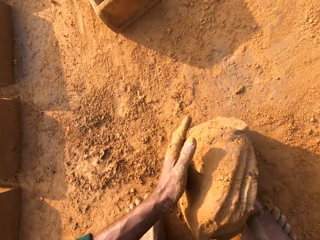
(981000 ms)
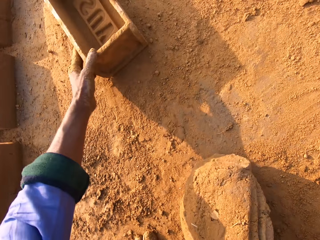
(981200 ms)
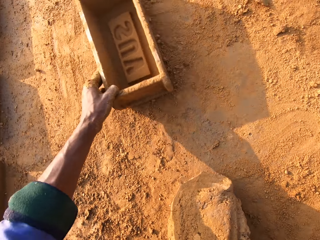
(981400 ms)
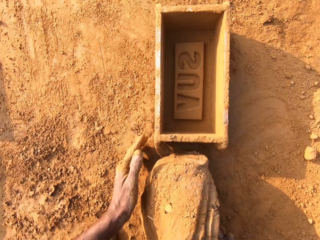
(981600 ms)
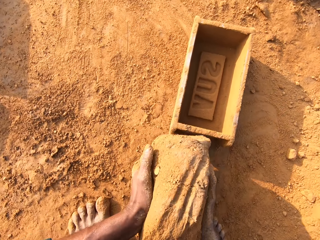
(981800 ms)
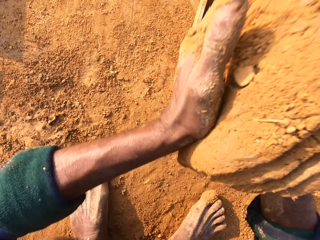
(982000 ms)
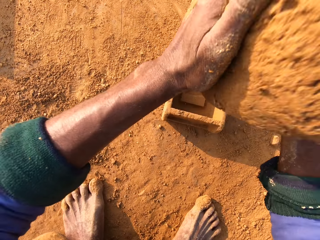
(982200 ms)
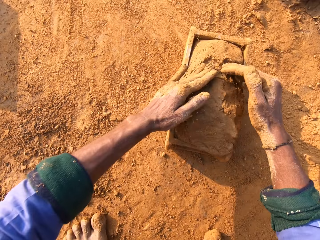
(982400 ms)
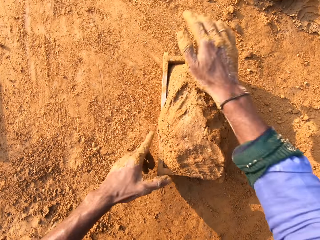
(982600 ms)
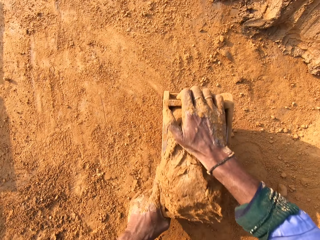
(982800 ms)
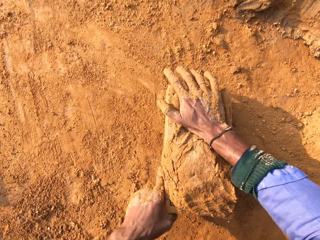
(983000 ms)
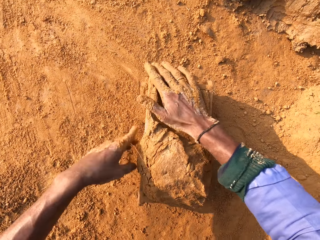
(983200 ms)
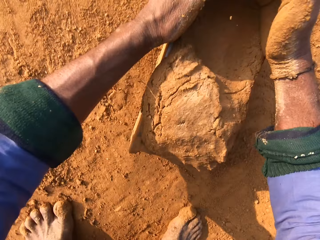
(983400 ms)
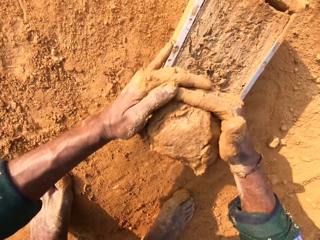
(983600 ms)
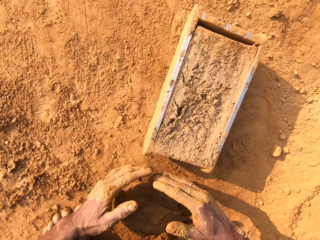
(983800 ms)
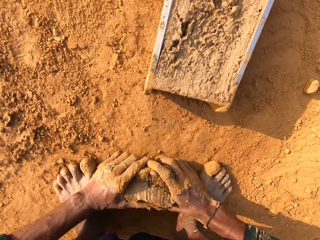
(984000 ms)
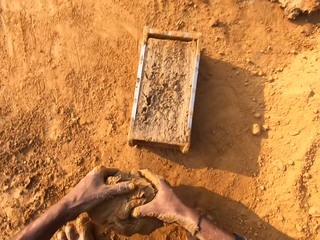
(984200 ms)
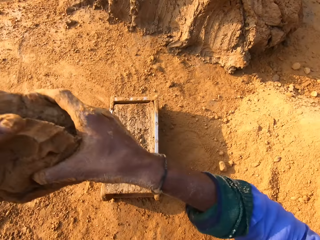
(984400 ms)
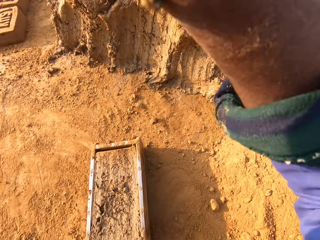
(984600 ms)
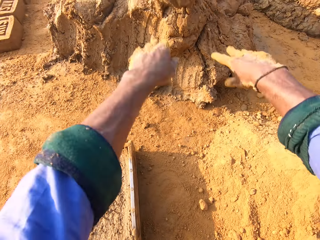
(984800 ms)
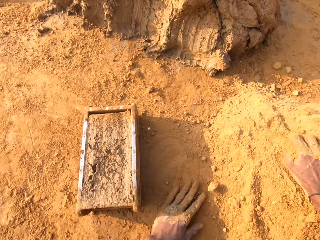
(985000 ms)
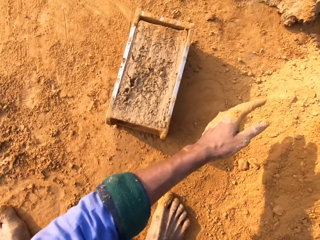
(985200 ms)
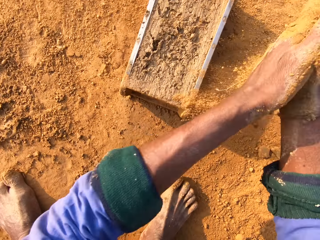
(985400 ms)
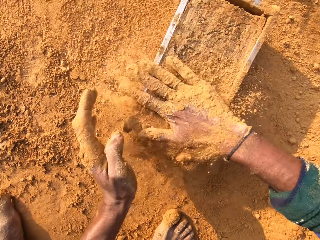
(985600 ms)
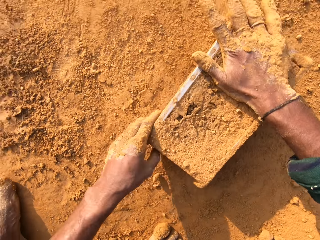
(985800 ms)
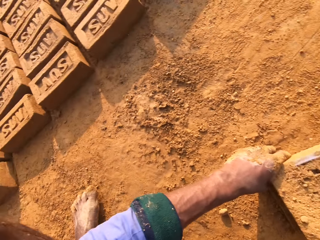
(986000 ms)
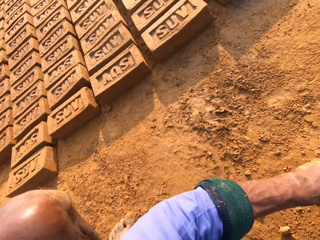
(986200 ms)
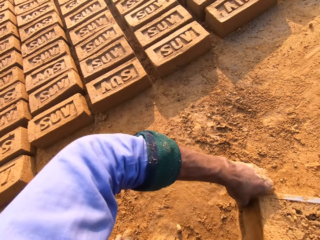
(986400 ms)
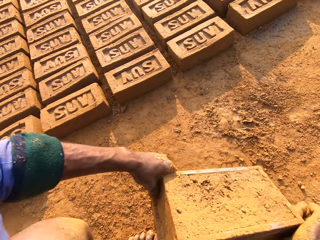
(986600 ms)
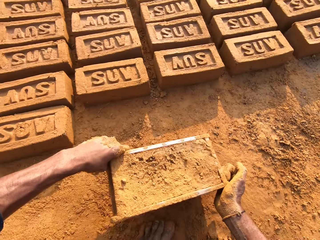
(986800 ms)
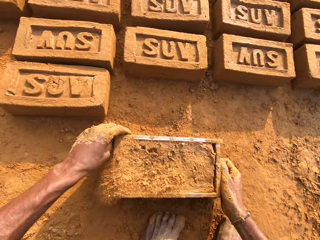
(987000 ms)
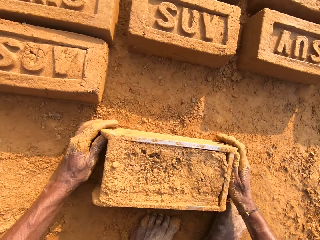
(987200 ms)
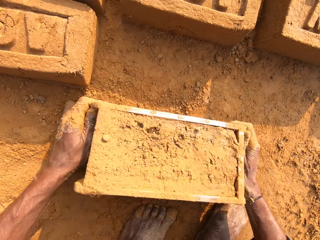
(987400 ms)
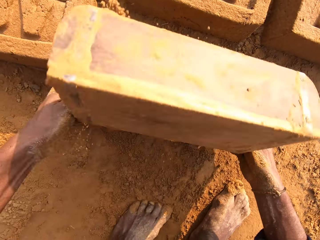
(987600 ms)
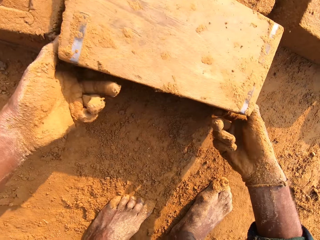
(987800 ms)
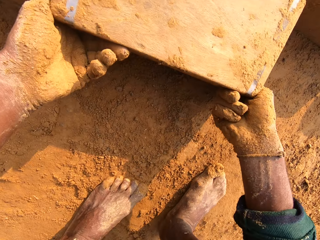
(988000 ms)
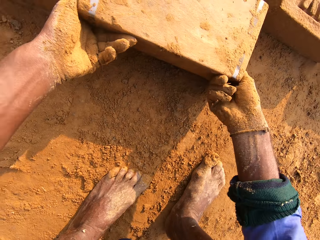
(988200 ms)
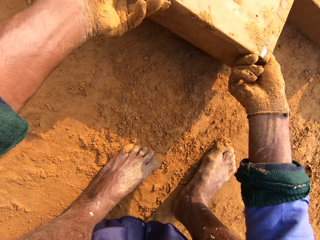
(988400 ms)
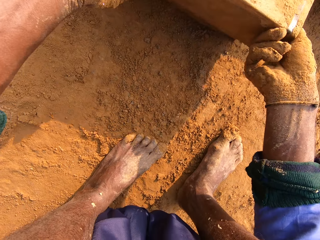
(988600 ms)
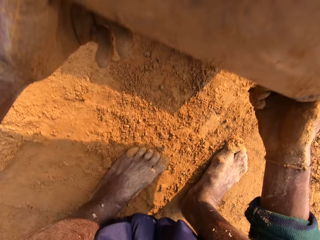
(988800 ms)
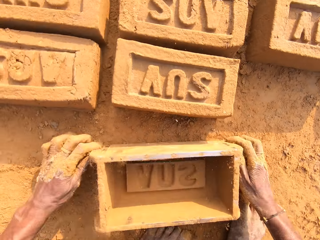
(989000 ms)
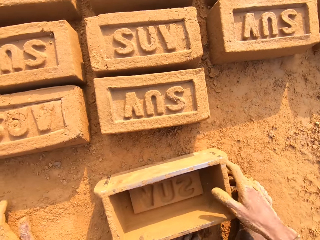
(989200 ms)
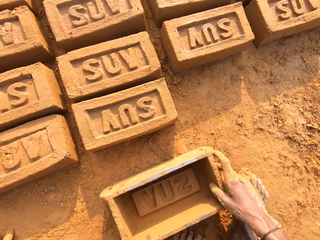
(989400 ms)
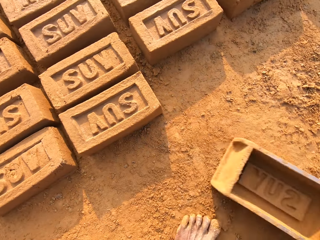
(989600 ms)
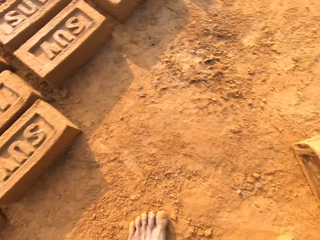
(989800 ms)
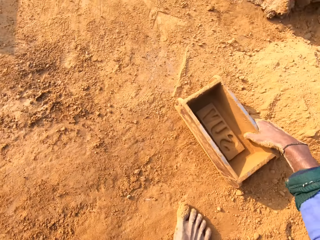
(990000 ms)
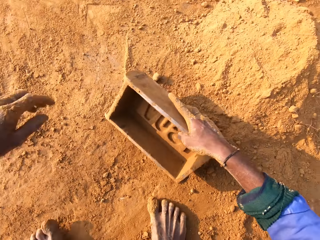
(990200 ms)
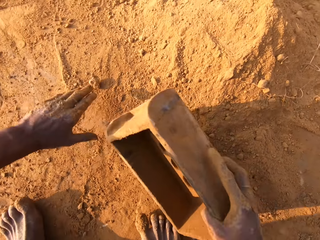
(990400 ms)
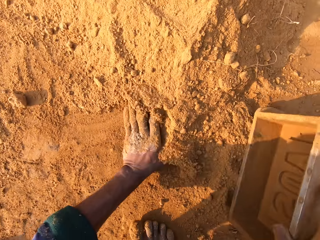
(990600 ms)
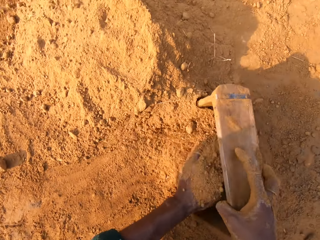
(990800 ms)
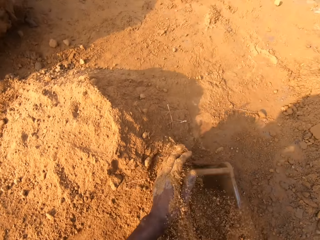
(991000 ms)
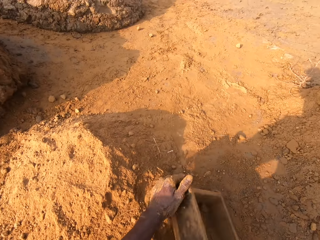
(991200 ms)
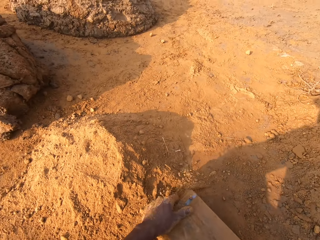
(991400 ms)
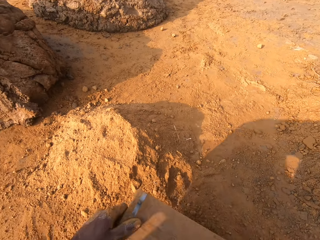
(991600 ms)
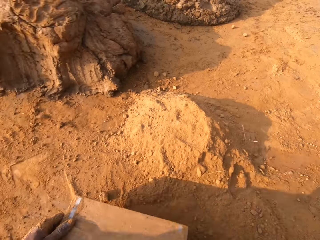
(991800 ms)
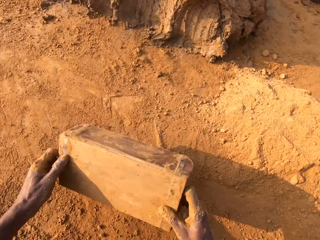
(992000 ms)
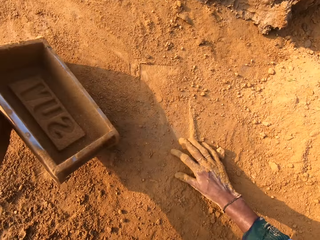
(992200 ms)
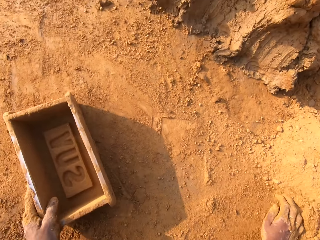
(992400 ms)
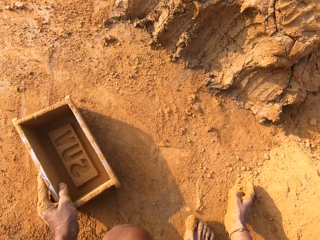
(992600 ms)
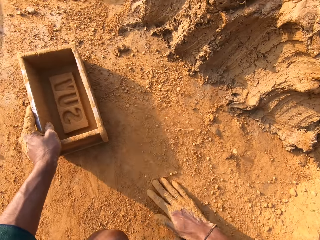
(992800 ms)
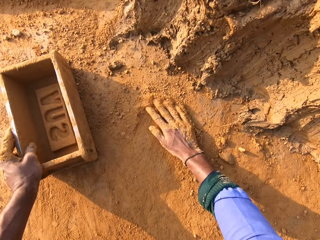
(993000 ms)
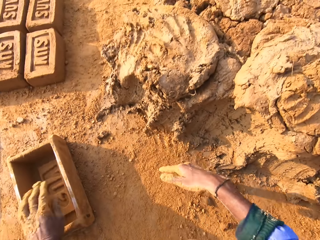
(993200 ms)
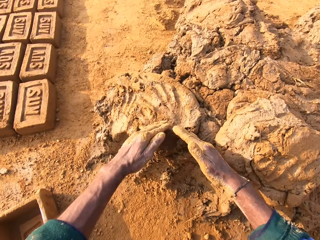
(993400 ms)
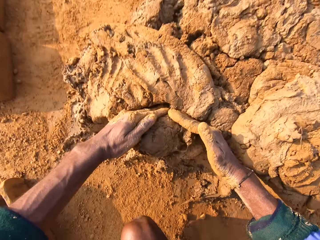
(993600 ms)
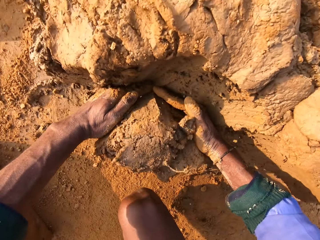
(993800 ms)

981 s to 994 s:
The camera wearer moves the clay molding box or brick mould closer. They throw the clay into the brick mould. They remove the excess clay from the brick mould. They throw the small clay on the big clay. They wipe the hands with the soil. They move the brick mould. They flip the clay molding box on the ground. They pour the clay from the brick mould. They remove the brick mould. They move the brick mould. They put the soil into the brick mould. They scoop the soil in the clay molding box. They pour the soil on the ground.

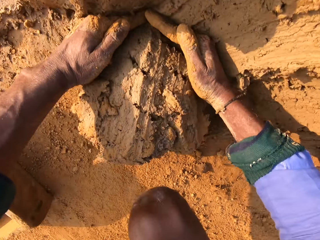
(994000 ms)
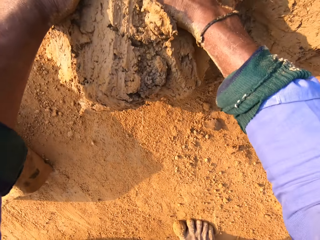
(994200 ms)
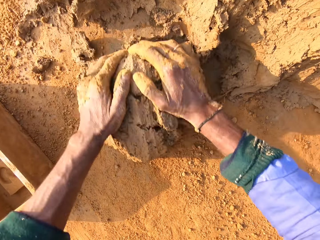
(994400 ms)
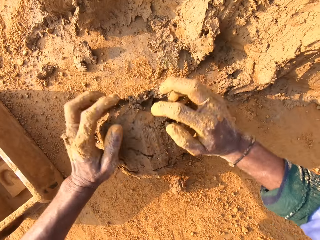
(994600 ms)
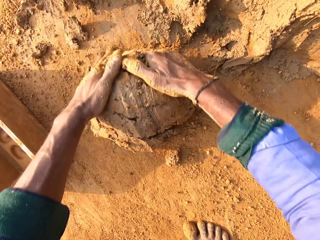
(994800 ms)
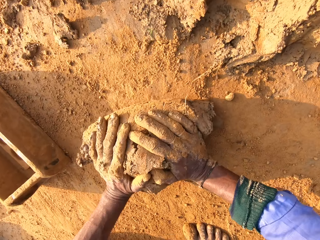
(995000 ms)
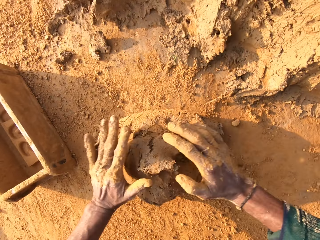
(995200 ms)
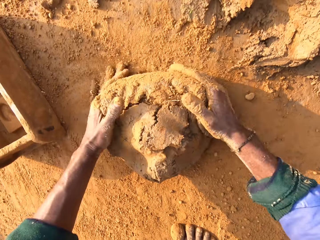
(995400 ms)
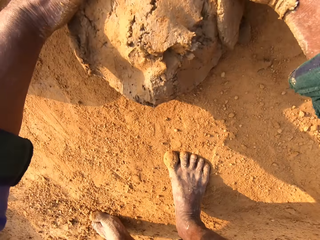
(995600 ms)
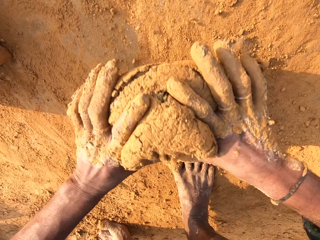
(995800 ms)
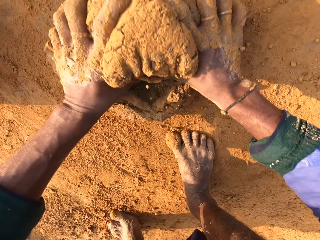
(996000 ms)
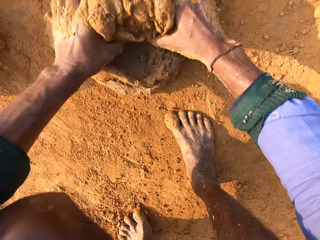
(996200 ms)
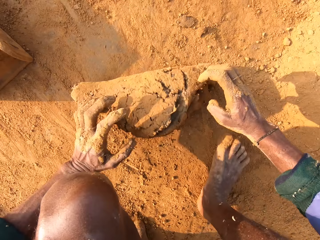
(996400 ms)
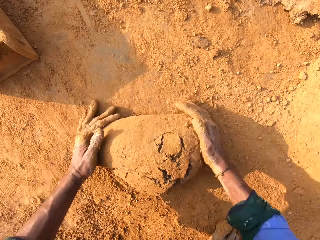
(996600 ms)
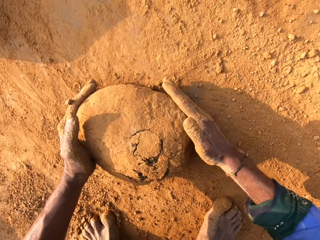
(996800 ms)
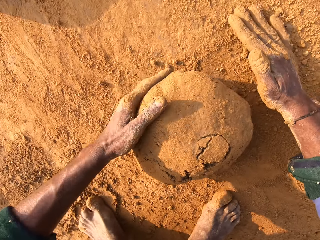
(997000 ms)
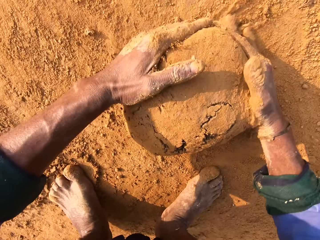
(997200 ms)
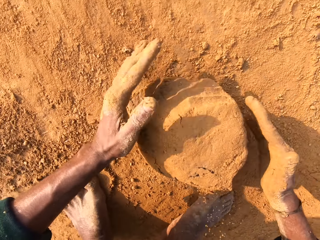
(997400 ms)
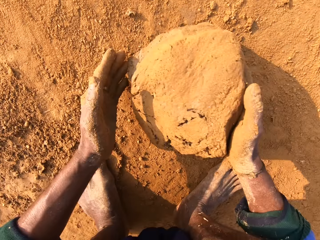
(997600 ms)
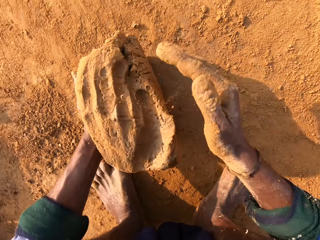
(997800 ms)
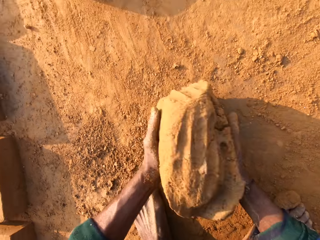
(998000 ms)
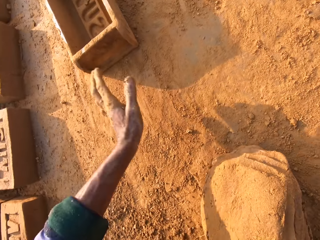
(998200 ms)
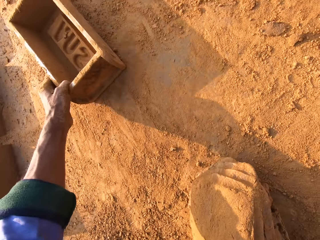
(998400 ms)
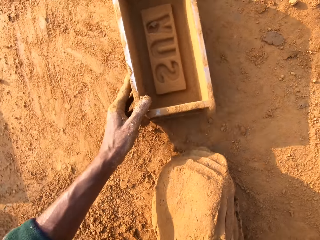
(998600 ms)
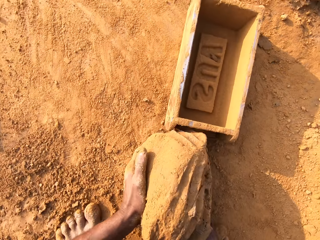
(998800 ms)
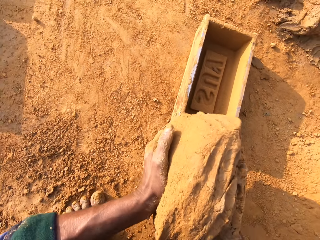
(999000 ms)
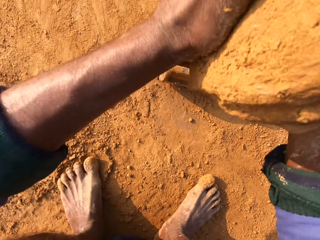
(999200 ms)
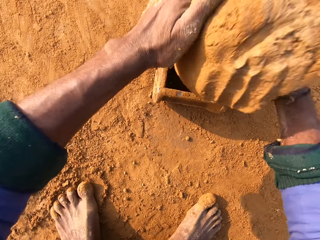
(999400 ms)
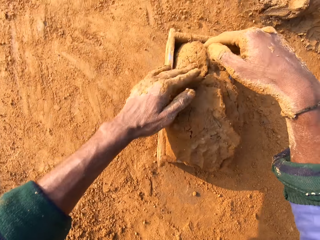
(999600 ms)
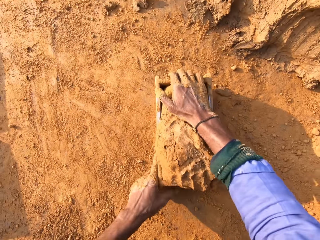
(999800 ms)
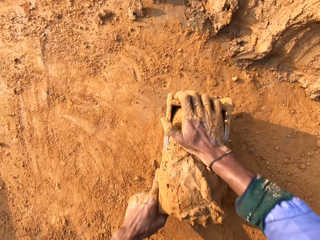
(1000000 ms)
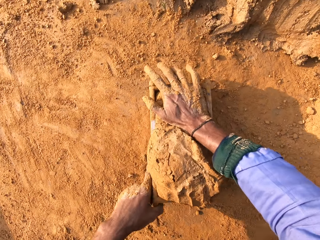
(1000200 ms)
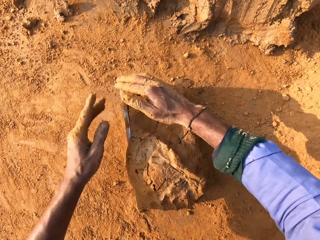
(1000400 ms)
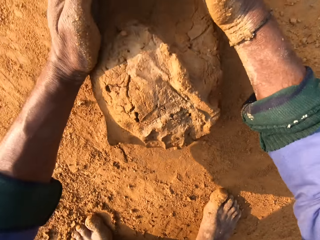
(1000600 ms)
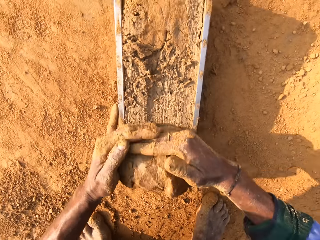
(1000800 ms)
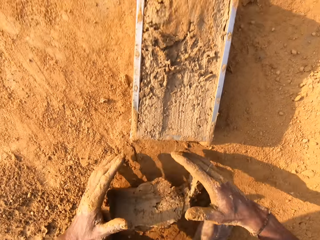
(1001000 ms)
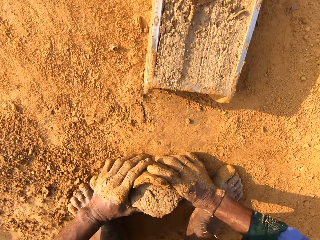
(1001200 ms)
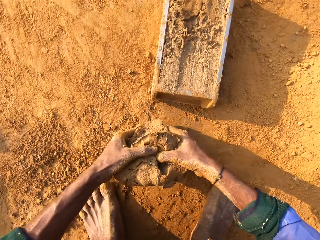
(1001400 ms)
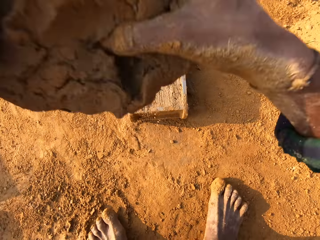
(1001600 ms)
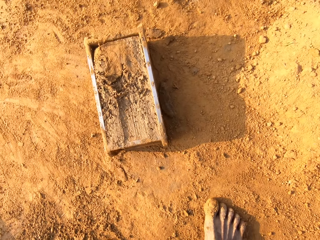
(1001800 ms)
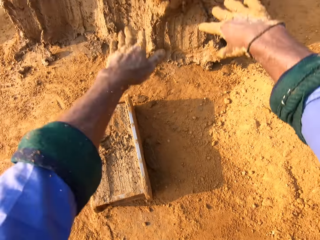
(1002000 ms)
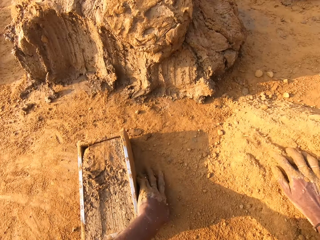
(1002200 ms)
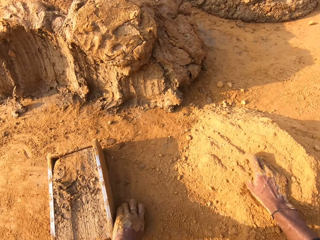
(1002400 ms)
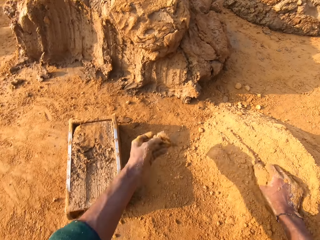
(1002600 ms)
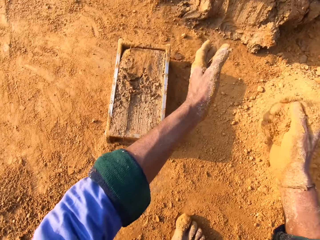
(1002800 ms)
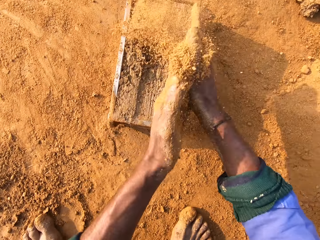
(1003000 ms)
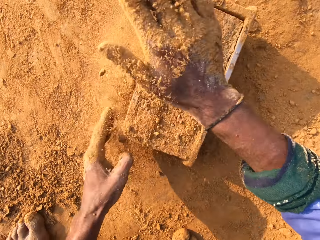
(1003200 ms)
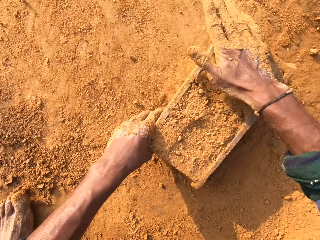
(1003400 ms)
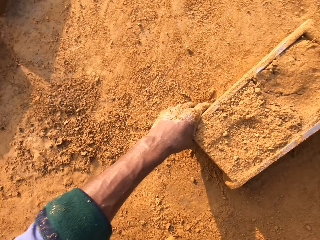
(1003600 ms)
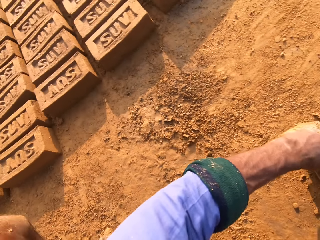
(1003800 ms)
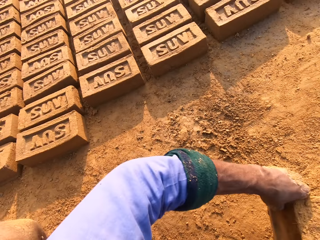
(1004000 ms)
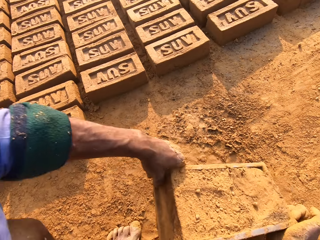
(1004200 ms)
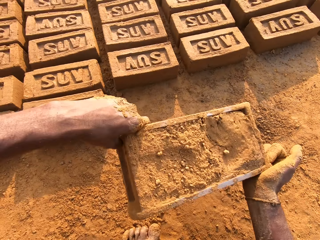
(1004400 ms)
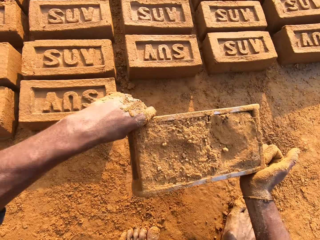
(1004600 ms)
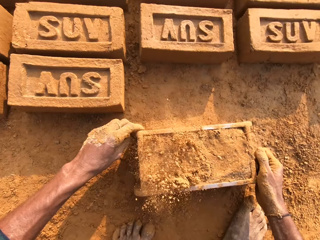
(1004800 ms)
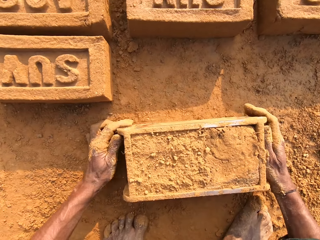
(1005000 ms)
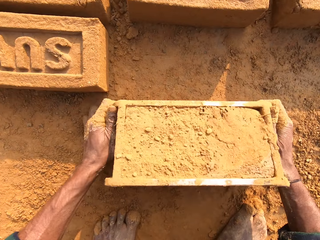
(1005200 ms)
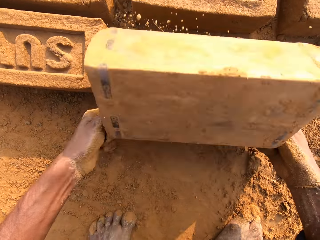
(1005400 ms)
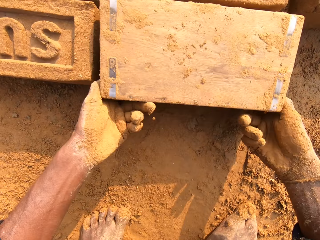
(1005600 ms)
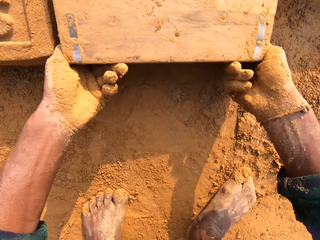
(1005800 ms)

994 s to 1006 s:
The camera wearer scoops the clay from the ground with hands. They mold the clay with hands and roll the clay on the ground. They move the brick mould or clay molding box closer. They throw the clay into the brick mould. They press the clay on the brick mould. They remove the excess clay from the brick mould. They throw the small clay on the big clay. They wipe the hands with the soil. They move the brick mould.
